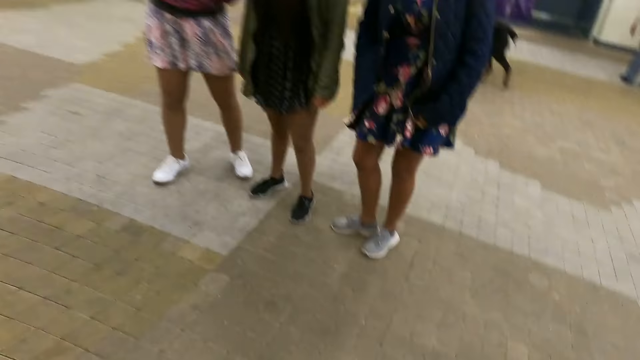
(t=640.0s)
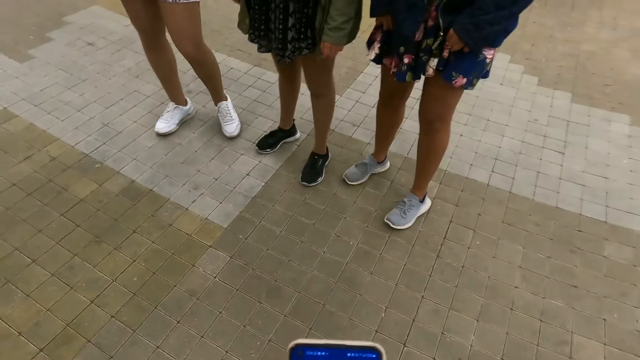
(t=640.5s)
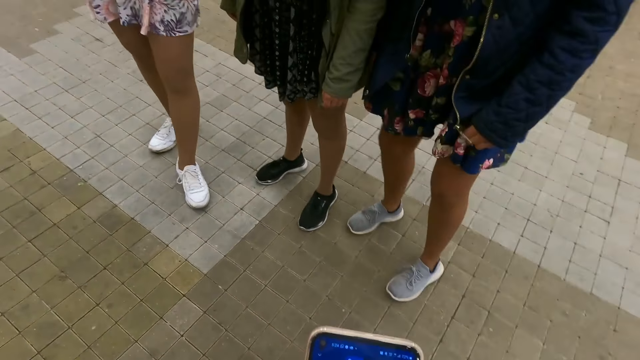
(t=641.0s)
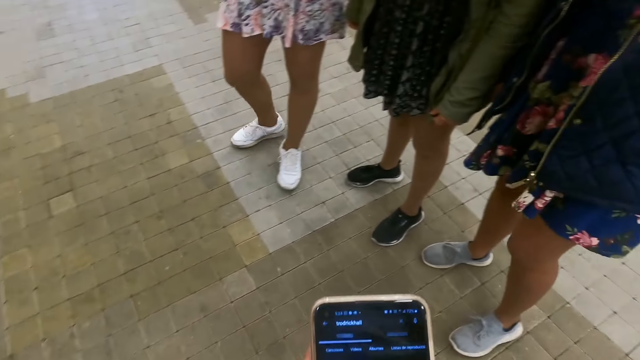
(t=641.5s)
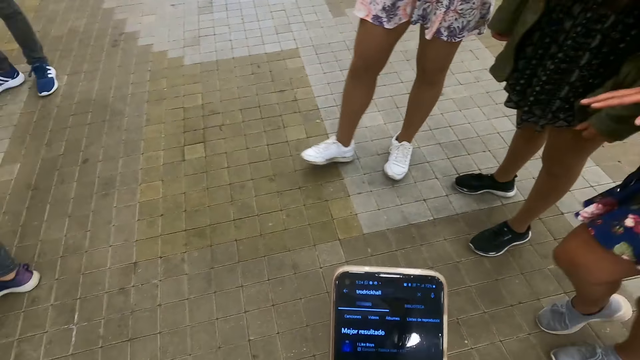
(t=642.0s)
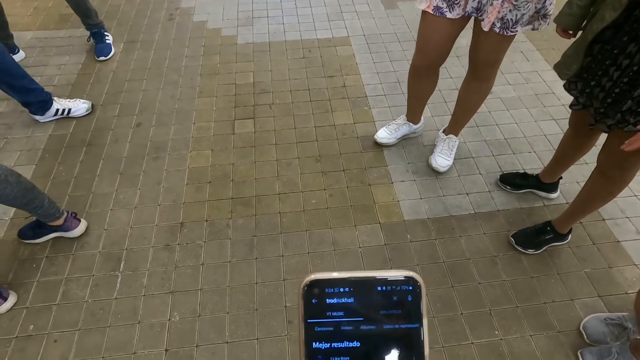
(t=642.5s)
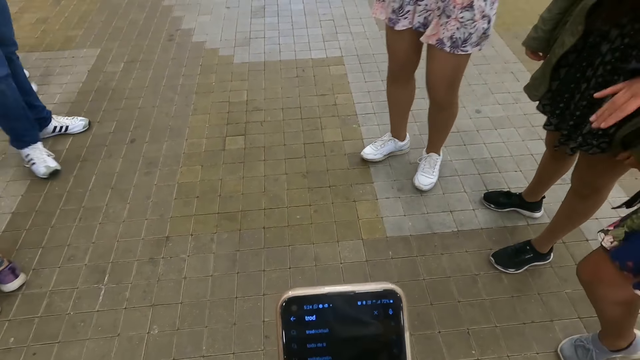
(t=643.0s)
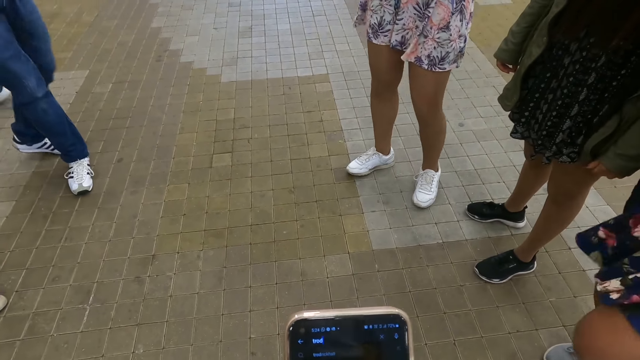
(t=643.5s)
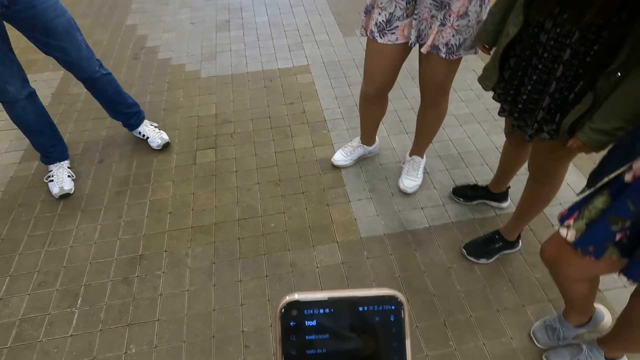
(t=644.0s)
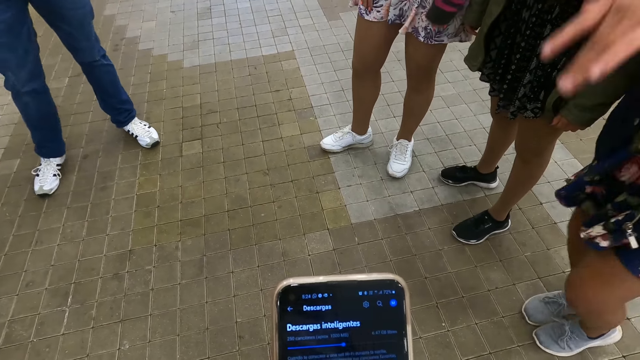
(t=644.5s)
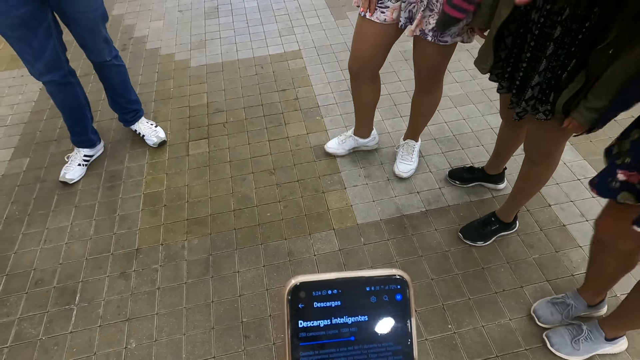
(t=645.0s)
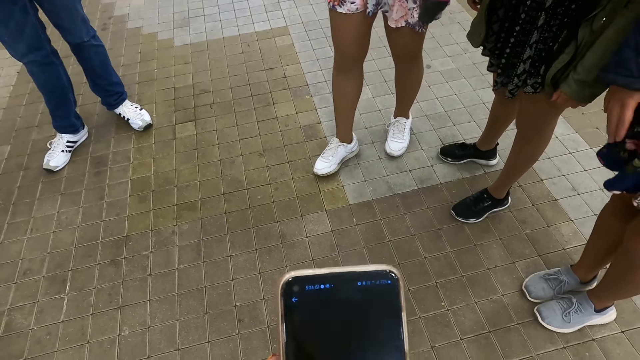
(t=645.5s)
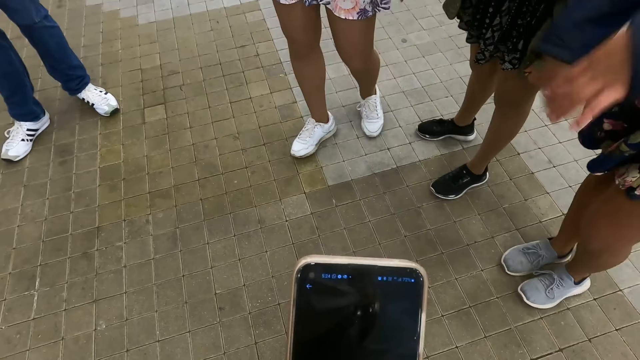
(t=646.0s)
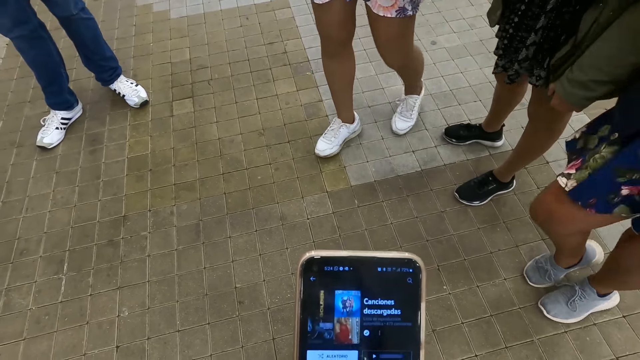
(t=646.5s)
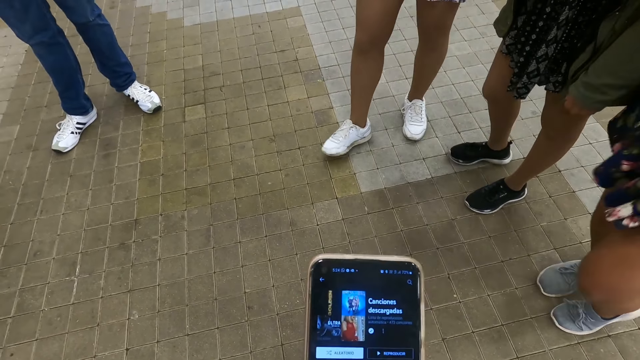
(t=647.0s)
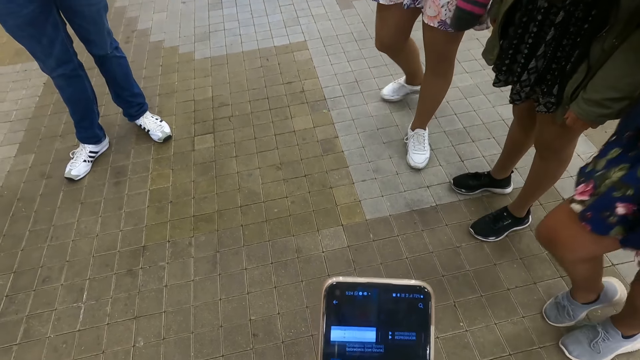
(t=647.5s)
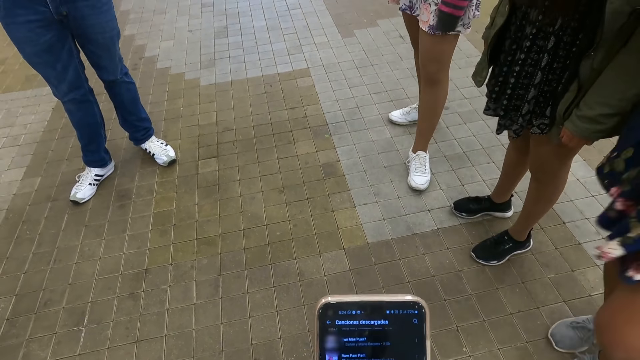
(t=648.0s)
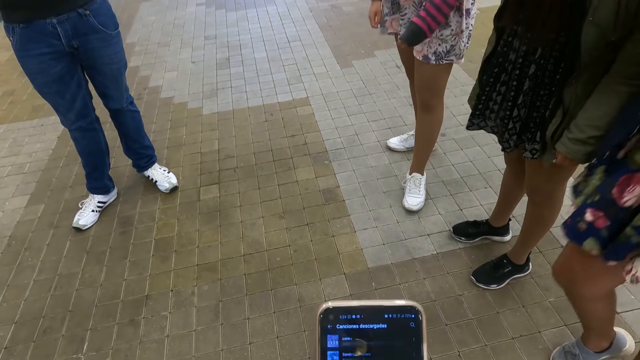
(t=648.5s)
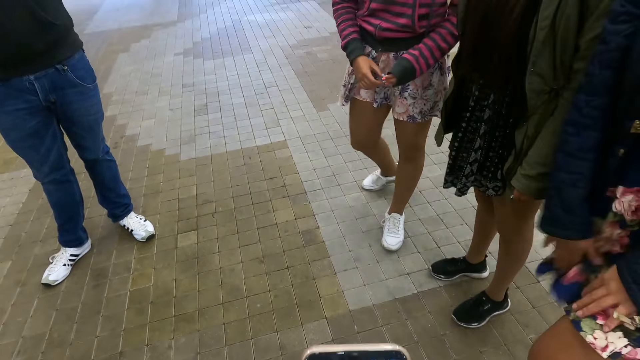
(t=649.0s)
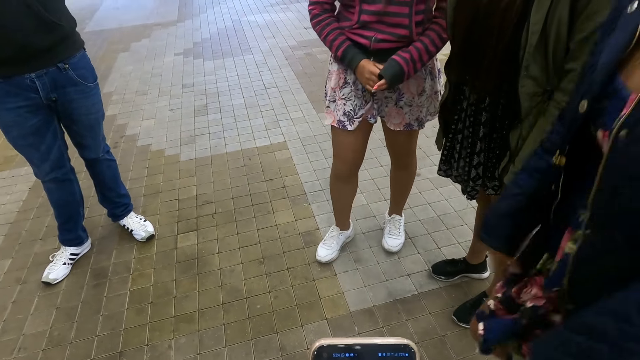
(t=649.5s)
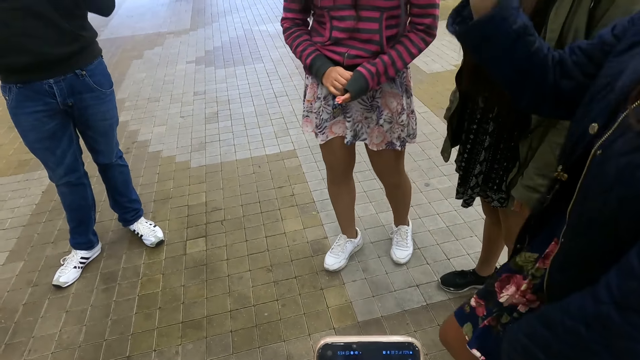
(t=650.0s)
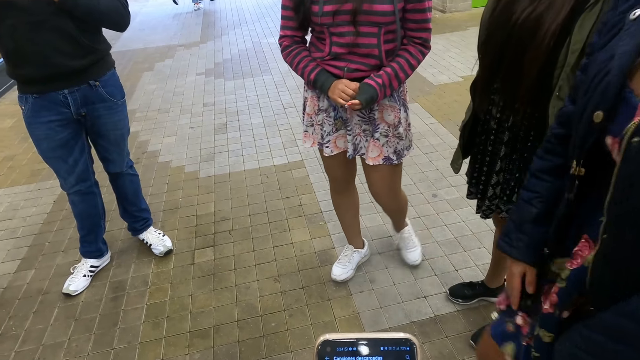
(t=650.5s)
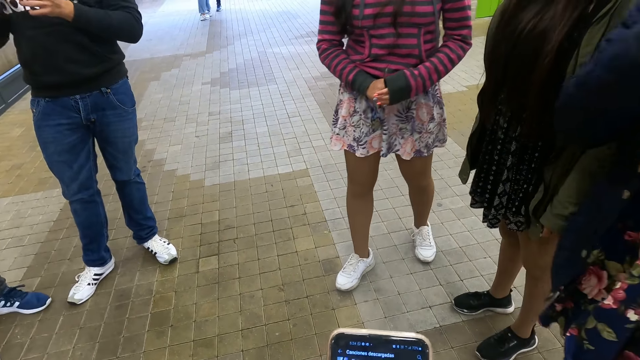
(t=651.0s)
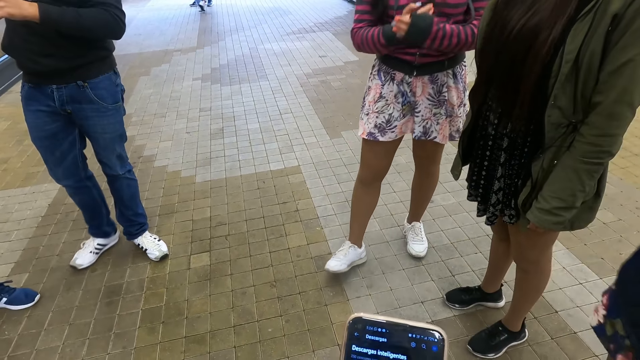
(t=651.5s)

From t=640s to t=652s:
The camera wearer scrolls through the phone. A person walks. Another person dances. A third person stands.

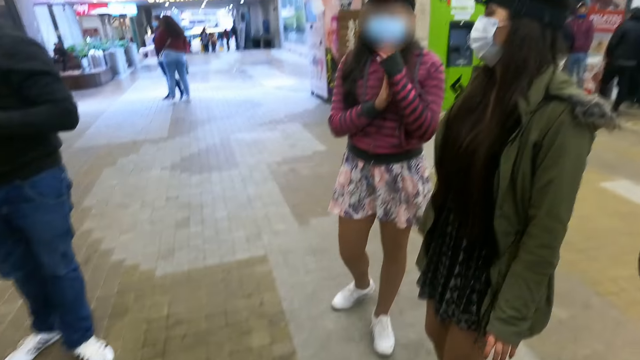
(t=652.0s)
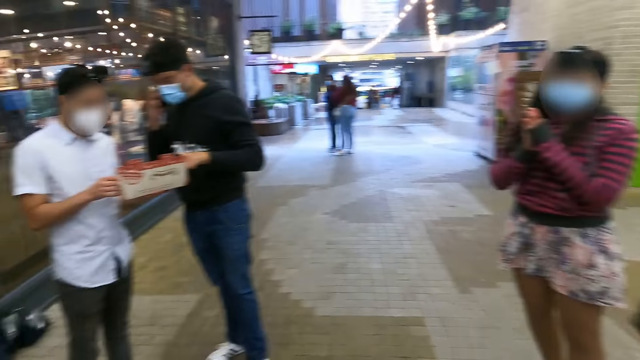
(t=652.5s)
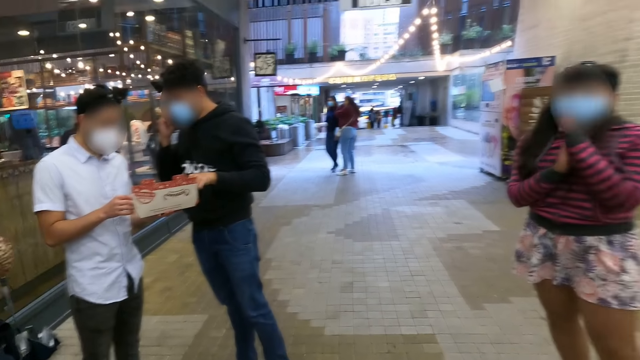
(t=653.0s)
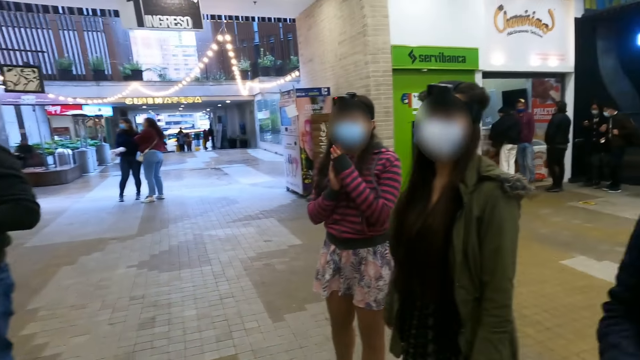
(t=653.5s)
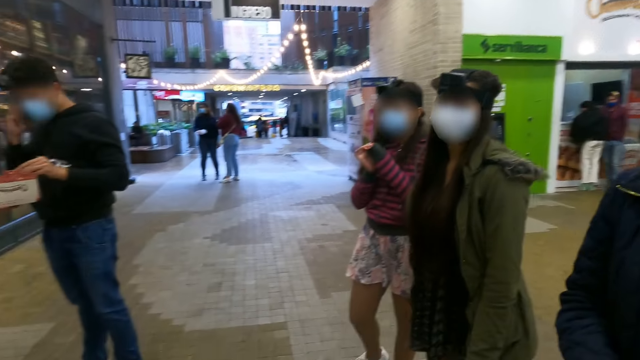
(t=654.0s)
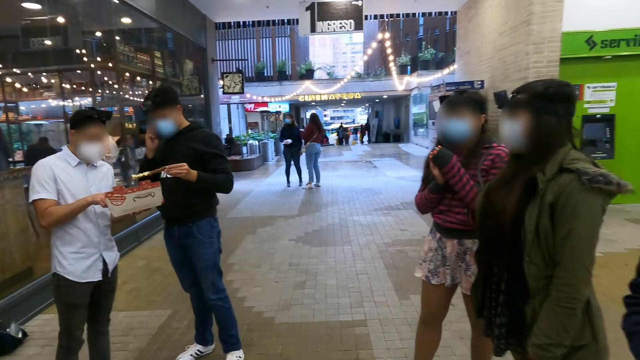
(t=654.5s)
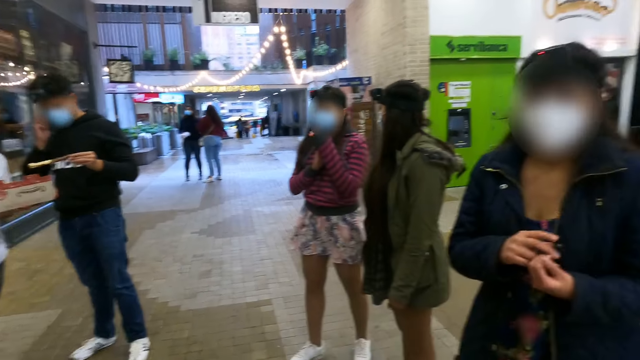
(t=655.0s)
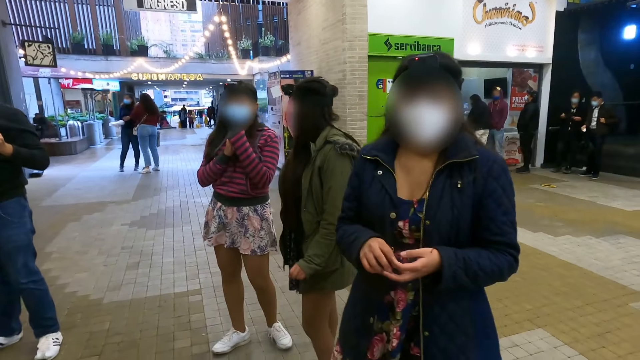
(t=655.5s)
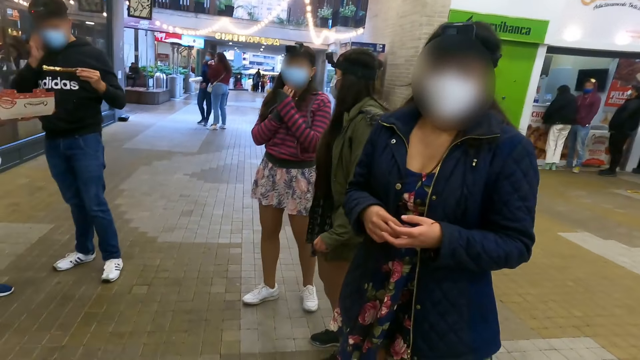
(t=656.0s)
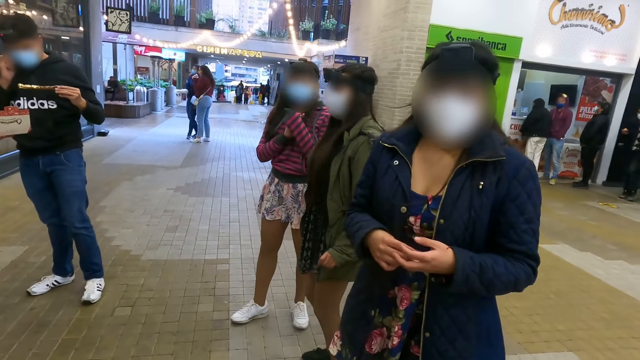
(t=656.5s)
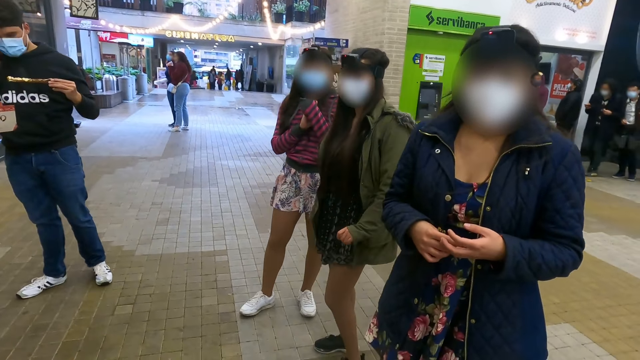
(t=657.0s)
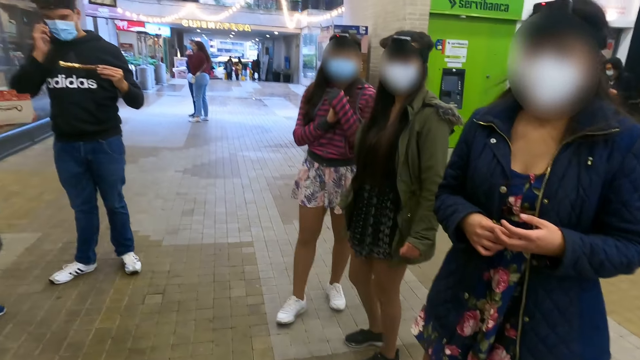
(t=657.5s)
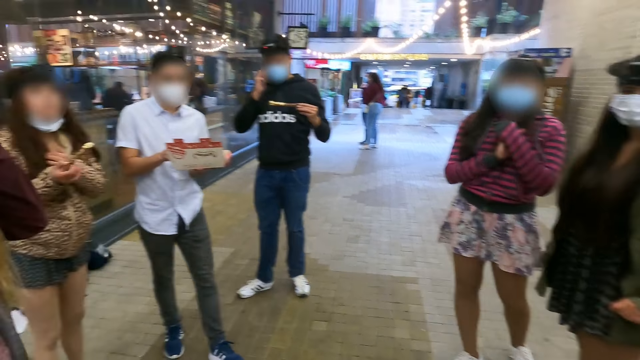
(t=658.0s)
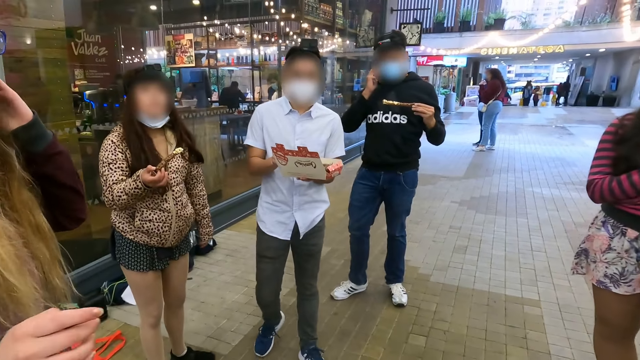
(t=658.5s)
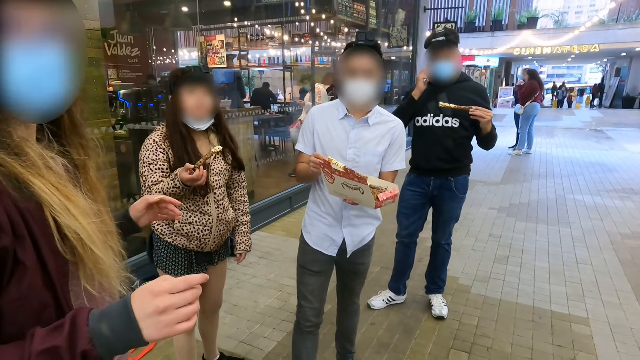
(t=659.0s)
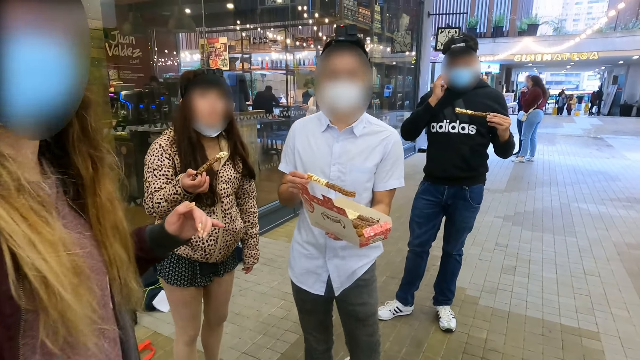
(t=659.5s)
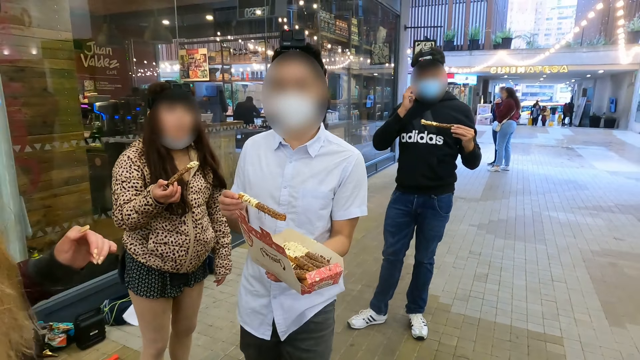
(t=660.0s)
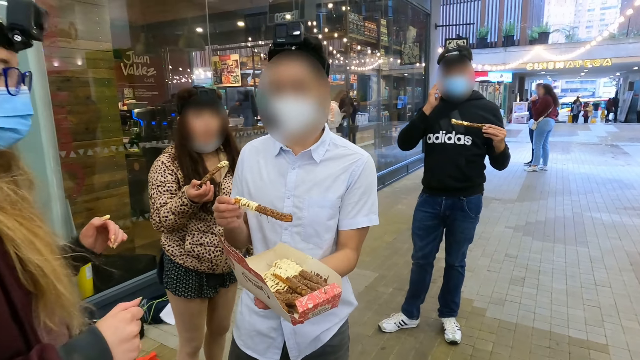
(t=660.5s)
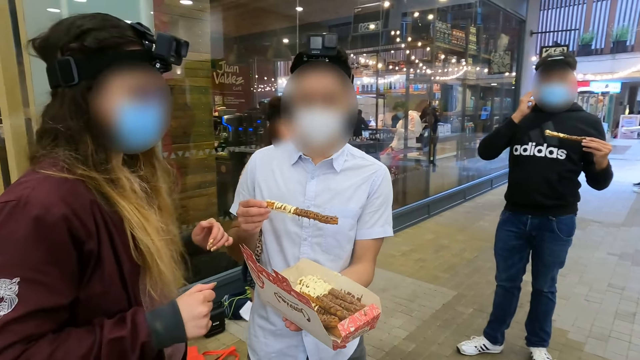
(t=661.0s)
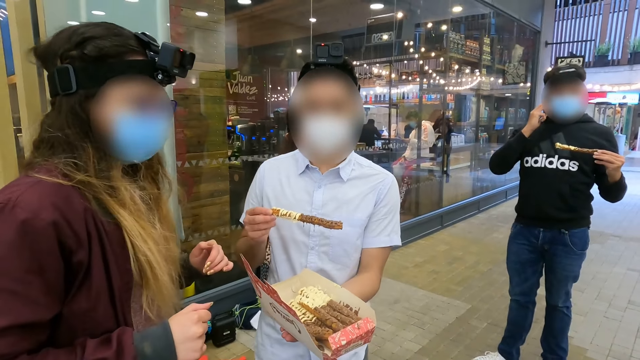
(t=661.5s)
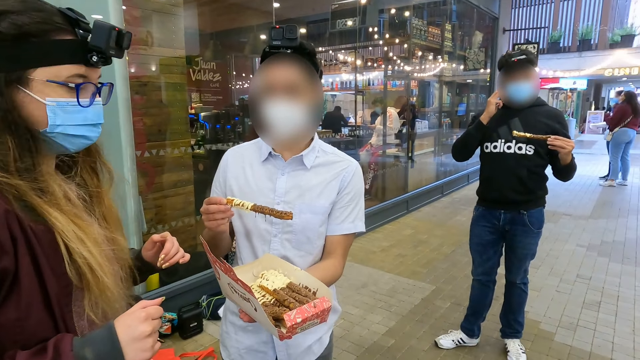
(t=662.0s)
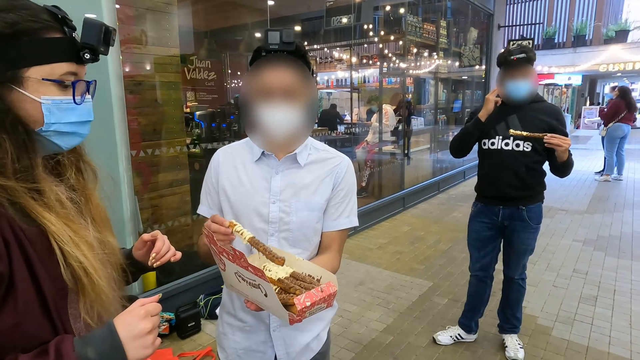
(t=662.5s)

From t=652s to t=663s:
A person picks up a box. The camera wearer looks around. The first person picks up a snack. Another person puts hands together. A third person dances. A fourth person picks up a snack. A fifth person picks up a box. The first person makes a call.
